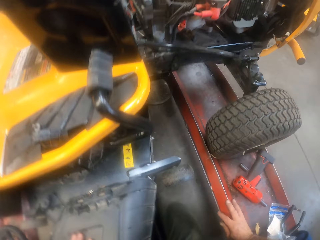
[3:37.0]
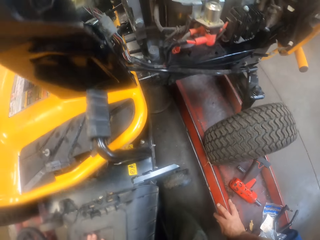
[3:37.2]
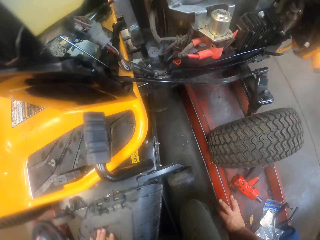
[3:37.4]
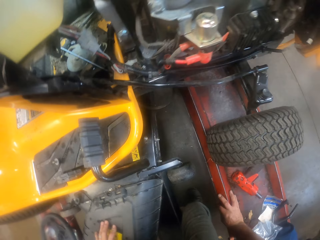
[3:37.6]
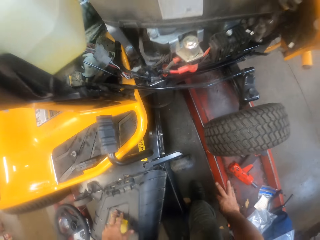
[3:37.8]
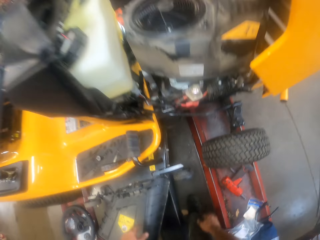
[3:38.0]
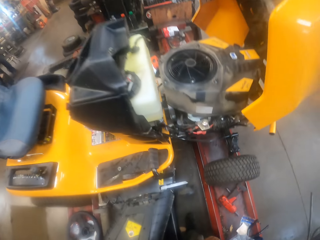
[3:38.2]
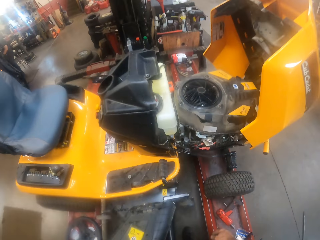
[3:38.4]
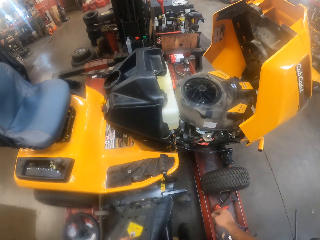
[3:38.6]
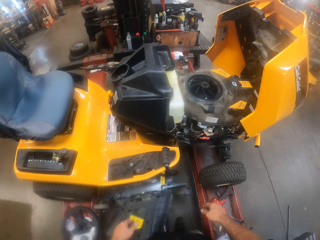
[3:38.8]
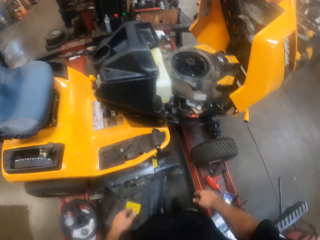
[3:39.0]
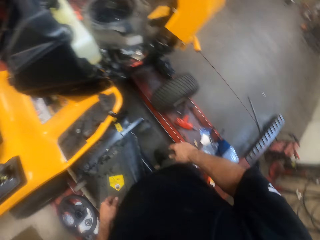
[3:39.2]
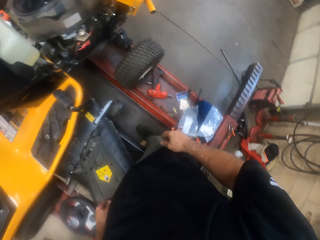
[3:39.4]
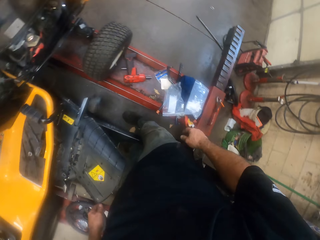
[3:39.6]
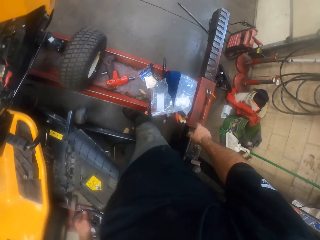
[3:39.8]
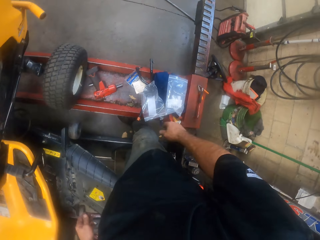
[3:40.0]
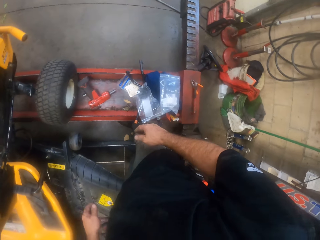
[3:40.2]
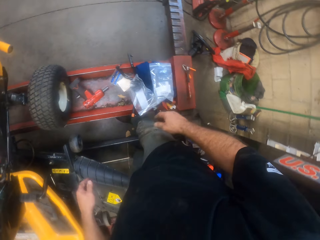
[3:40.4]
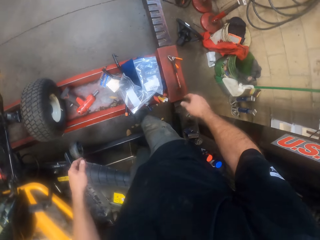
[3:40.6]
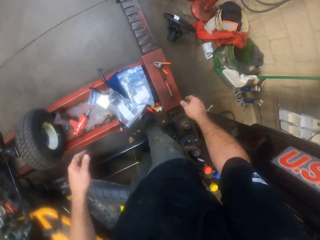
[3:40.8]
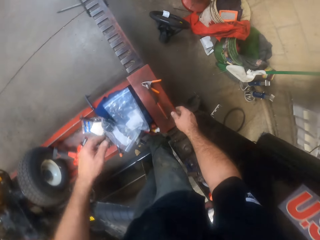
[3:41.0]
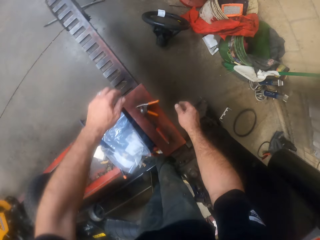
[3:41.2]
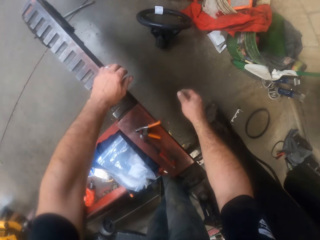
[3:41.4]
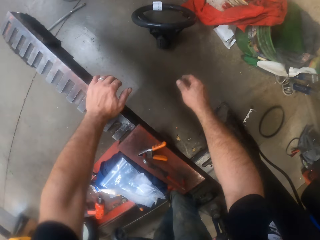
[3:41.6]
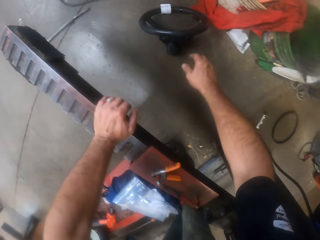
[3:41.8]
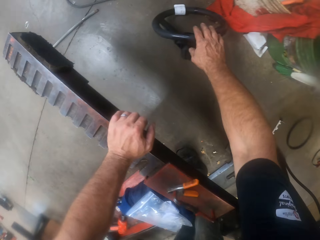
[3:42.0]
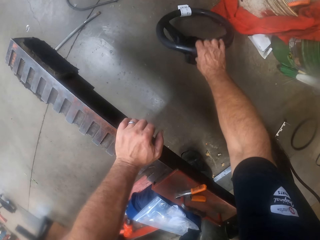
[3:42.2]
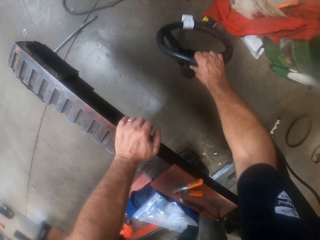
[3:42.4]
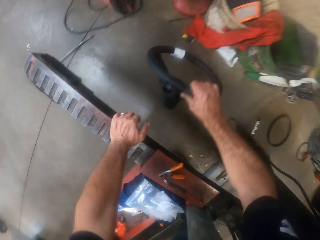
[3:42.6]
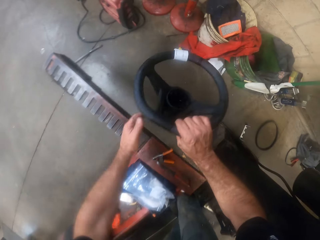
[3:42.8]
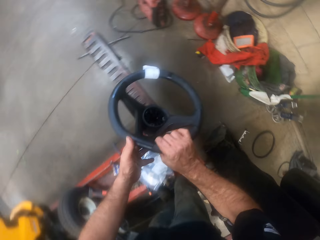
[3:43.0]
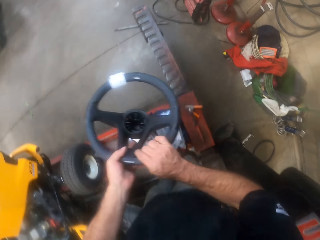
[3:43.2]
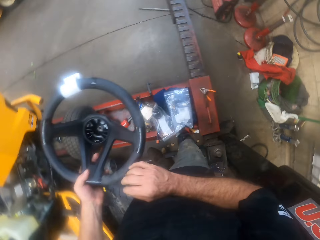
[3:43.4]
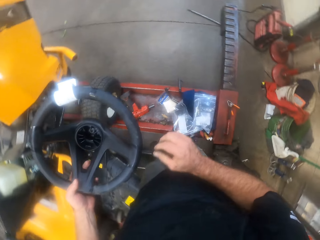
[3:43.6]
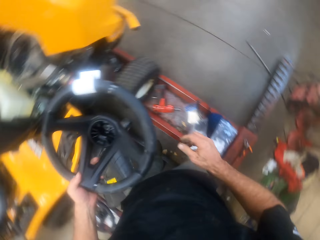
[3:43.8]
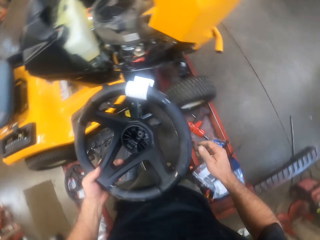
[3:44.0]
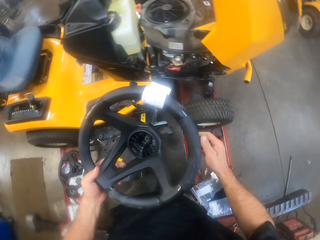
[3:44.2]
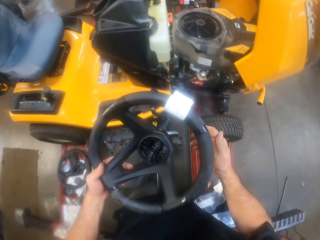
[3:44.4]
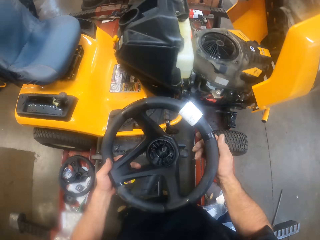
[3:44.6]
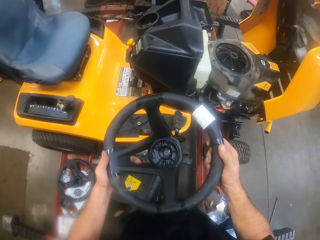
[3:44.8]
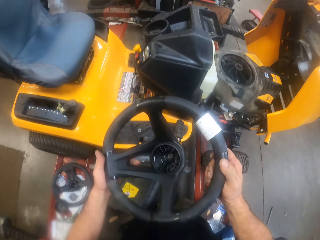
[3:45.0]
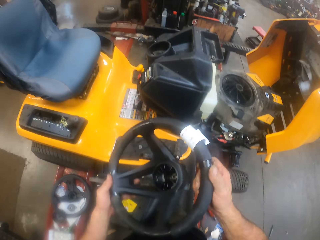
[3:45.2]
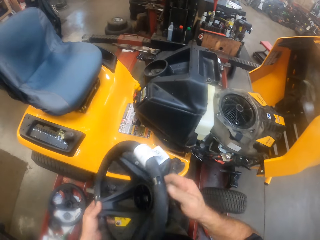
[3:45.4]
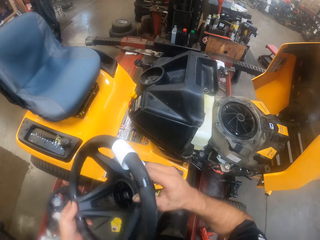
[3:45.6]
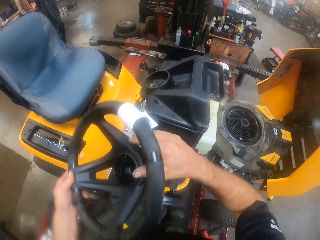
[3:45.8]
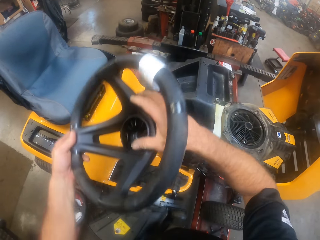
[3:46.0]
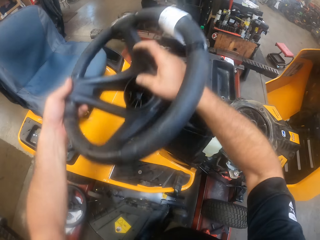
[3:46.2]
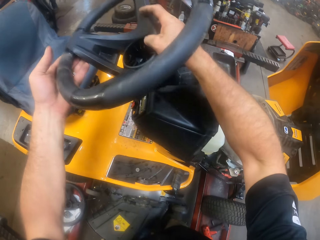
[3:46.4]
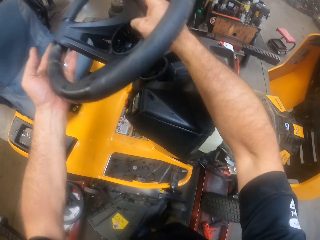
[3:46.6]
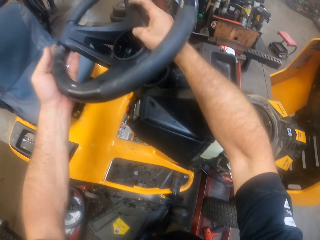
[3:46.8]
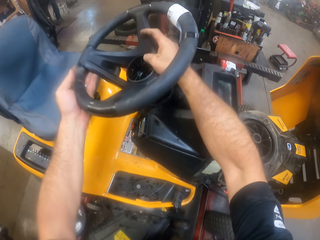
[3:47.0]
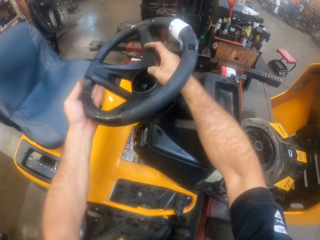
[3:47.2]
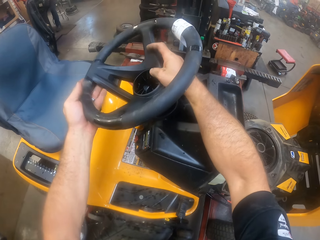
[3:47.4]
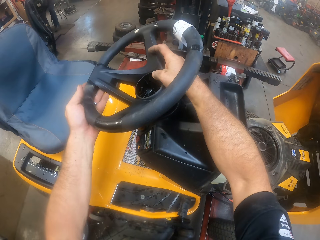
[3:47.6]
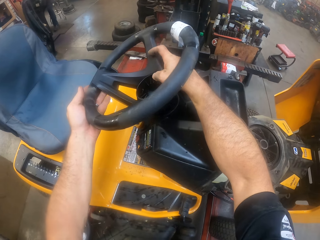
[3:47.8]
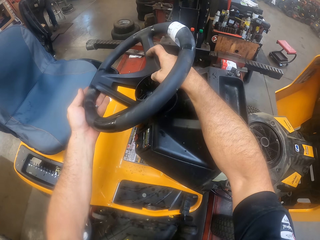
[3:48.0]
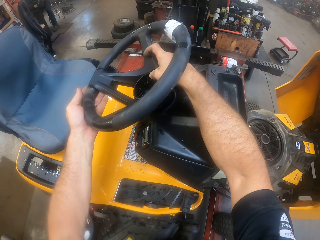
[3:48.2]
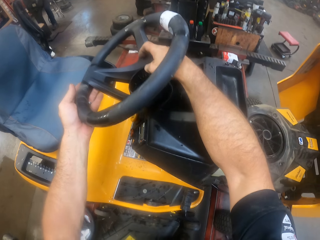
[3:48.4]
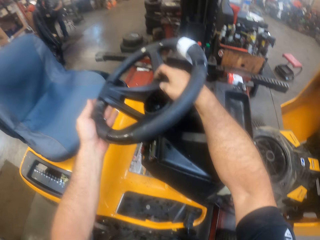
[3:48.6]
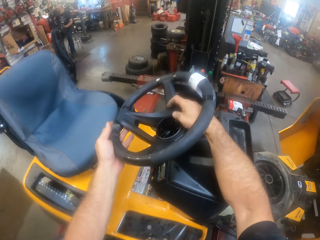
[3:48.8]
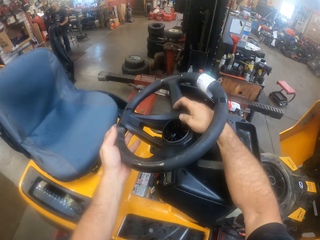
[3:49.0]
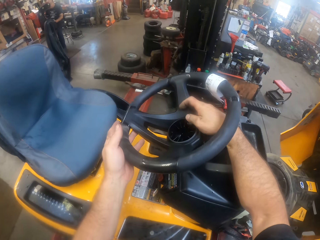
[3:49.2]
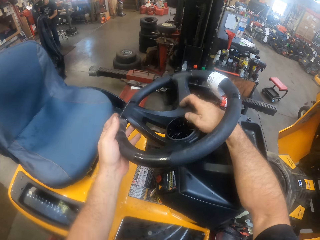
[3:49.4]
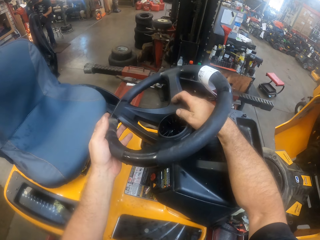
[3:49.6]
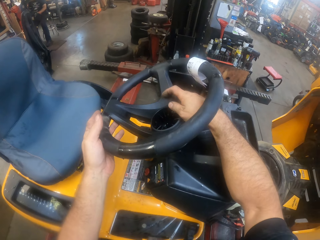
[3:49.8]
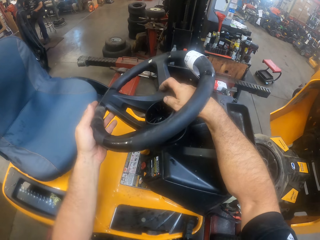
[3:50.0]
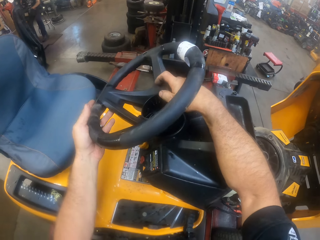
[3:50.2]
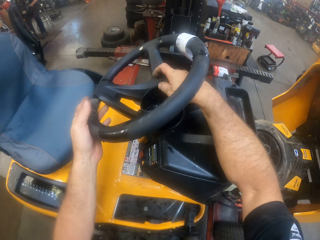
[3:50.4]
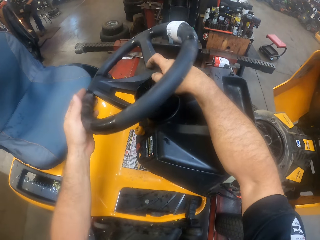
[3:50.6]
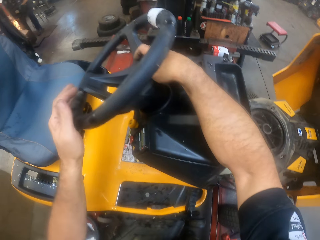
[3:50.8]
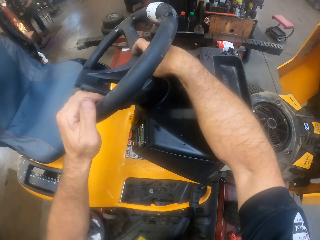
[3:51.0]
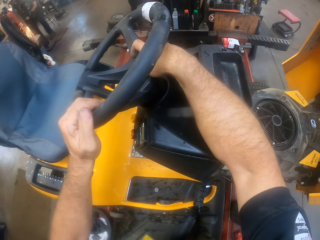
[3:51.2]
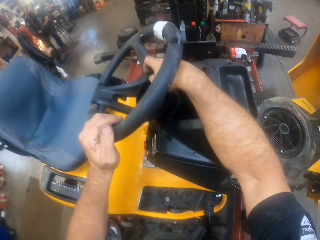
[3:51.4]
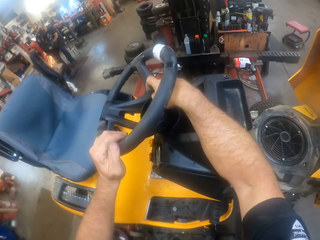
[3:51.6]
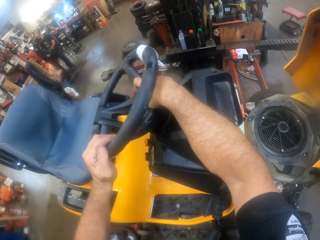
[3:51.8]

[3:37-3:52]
The camera wearer stands upright. They pick up the steering wheel from the ground. They fix the steering on the tractor.

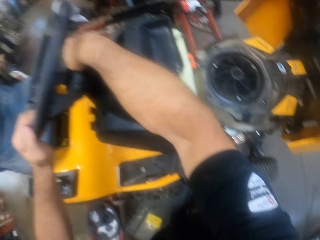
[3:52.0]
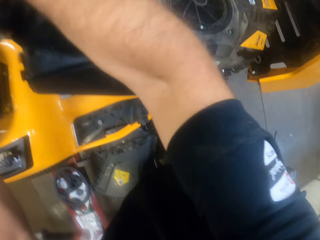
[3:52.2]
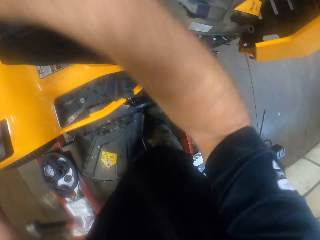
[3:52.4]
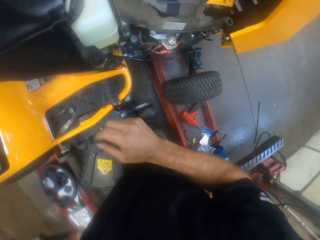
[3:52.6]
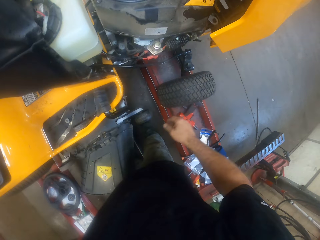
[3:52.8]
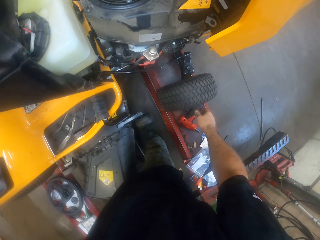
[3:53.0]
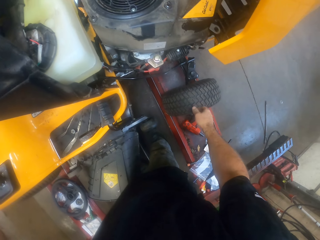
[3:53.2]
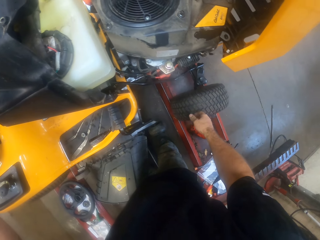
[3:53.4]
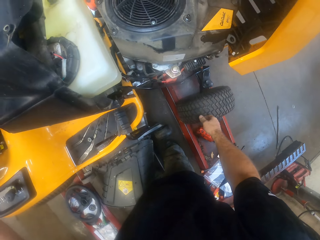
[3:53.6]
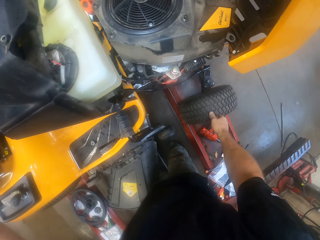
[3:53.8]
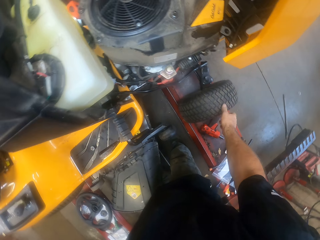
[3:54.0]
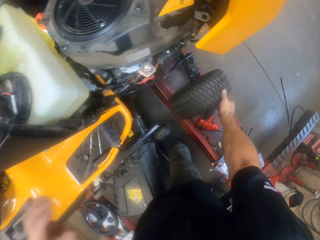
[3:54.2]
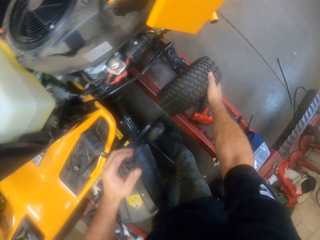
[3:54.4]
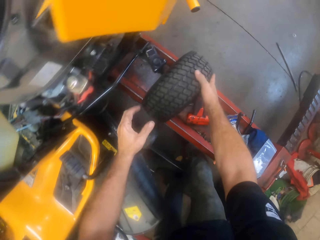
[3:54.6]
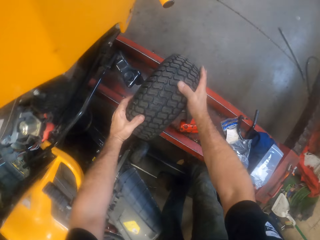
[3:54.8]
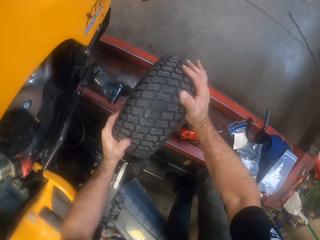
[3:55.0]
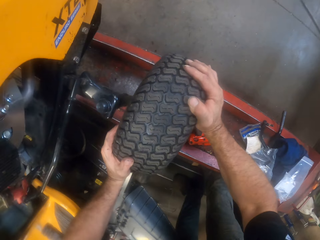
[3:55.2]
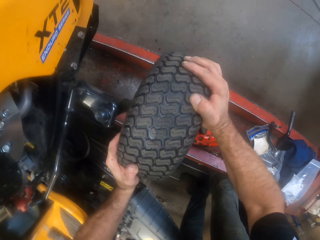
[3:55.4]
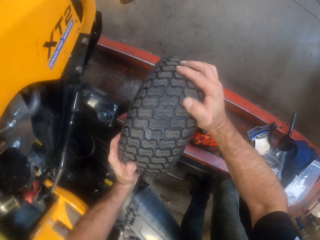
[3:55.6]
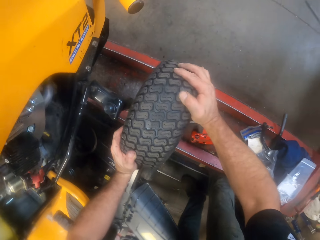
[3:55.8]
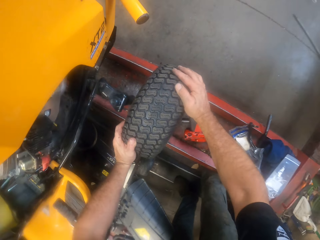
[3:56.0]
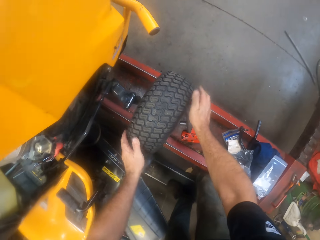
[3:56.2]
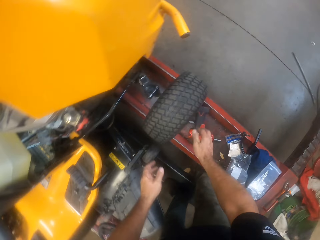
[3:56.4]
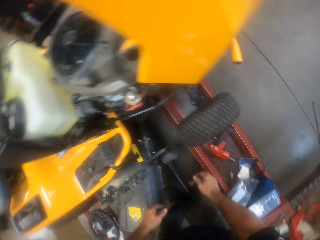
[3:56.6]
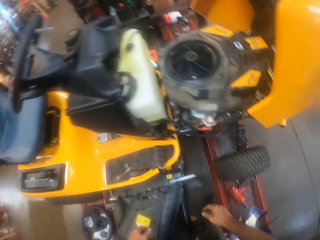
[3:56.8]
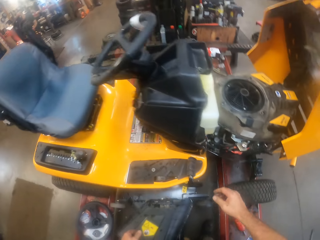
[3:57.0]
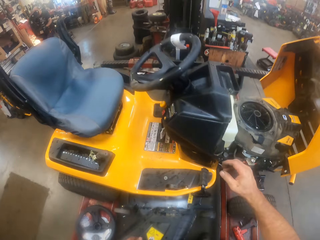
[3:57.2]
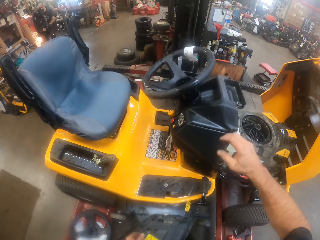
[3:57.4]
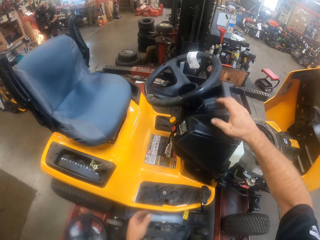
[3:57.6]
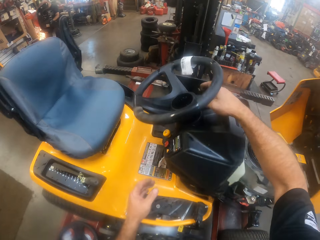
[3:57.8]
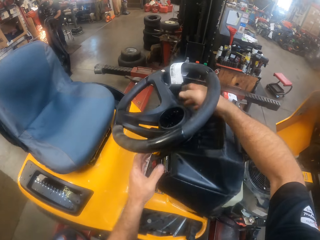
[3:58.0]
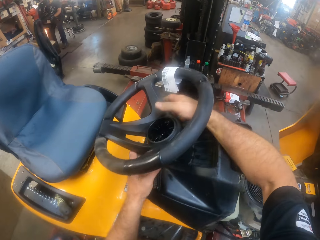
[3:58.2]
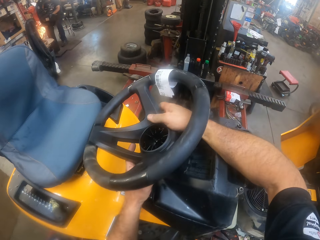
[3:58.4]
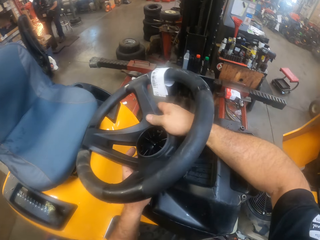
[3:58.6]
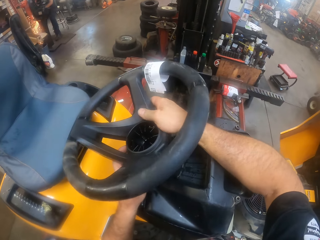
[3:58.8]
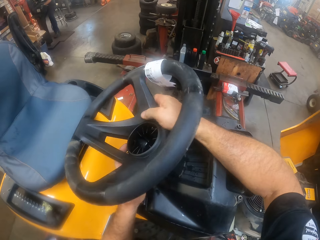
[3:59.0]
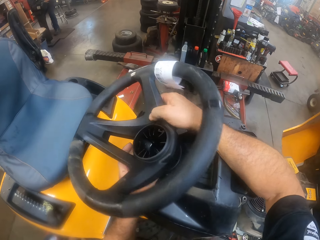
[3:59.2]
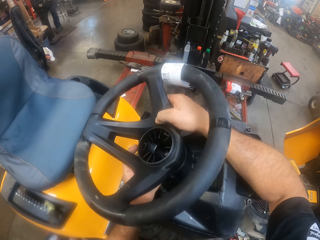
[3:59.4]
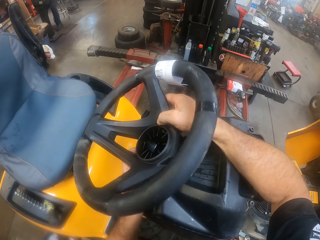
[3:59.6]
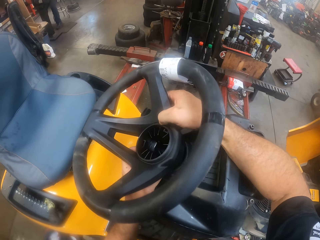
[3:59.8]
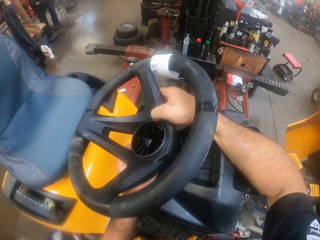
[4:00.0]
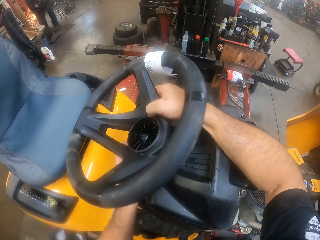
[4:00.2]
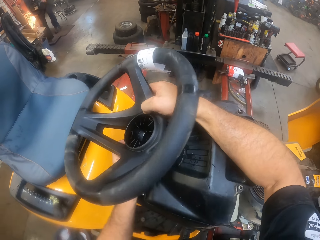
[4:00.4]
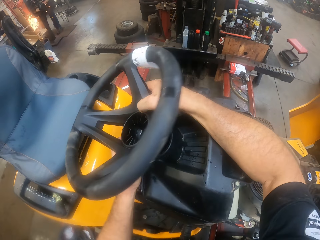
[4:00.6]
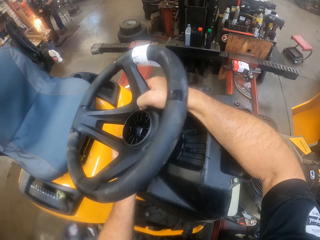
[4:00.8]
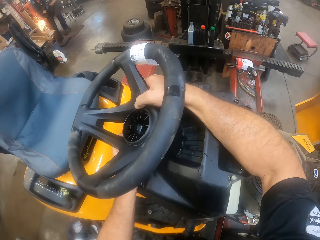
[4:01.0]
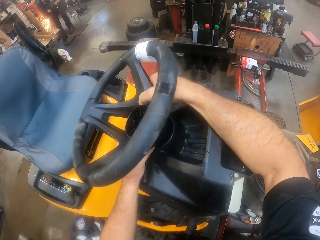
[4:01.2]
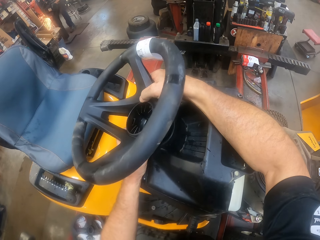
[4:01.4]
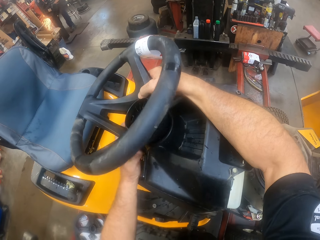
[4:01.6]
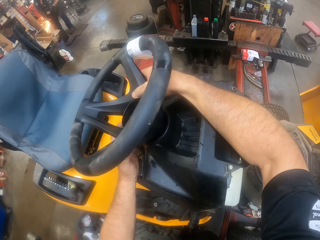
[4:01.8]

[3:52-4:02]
The camera wearer touches the tyre. They adjust the tyre with both hands. They adjust the steering on the tractor.
